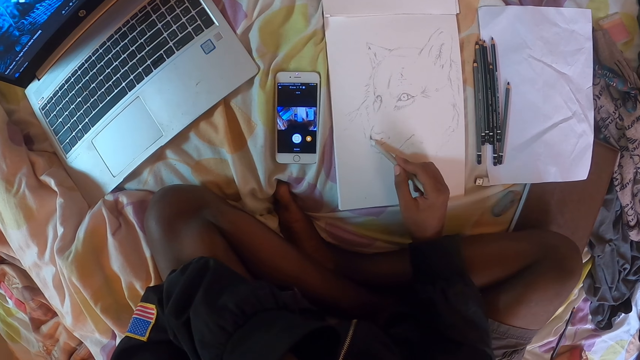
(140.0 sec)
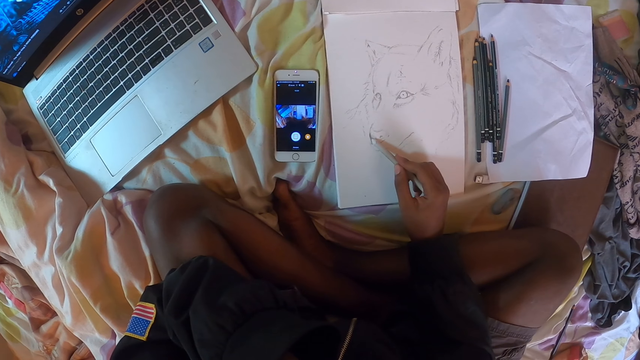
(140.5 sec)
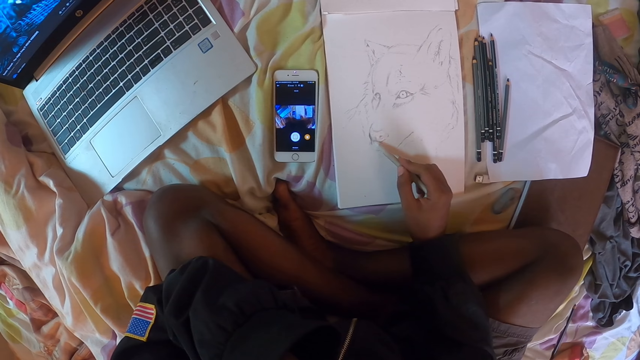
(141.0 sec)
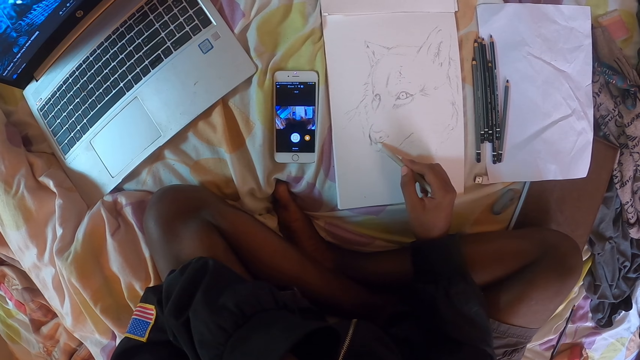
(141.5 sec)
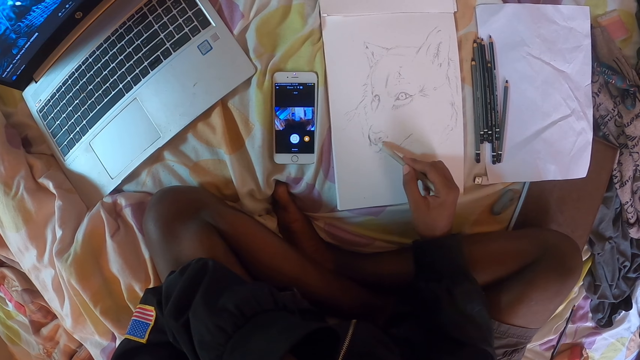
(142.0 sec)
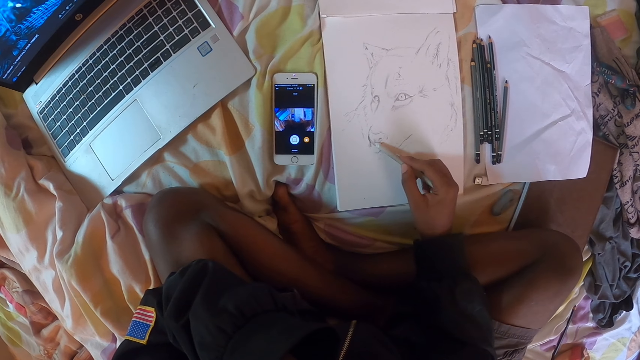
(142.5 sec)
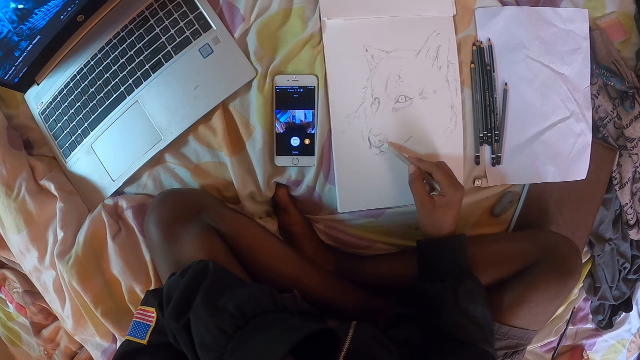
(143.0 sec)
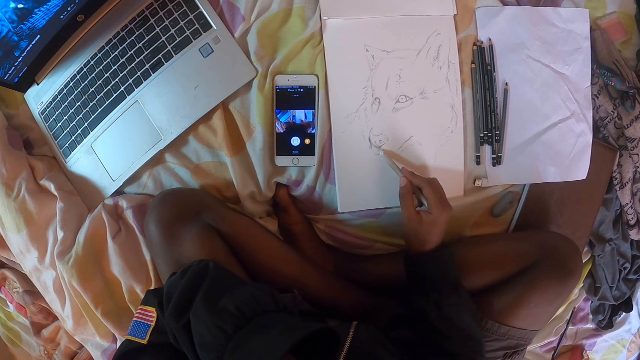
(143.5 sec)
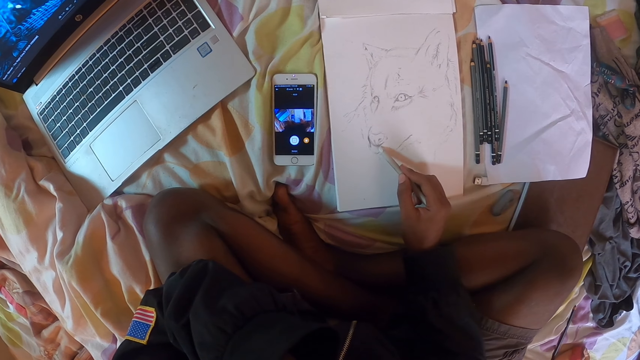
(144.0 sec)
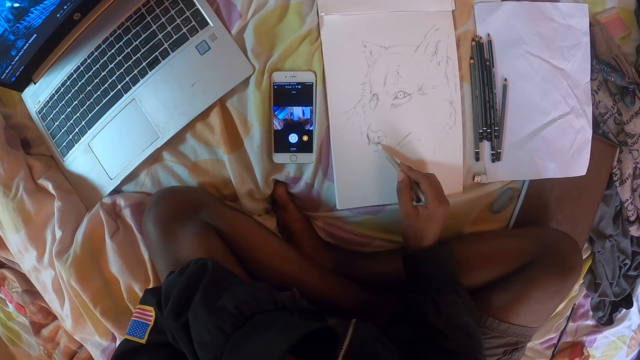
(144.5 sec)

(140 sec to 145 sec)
The camera wearer shades the picture drawing with the color pencil on the drawing book.

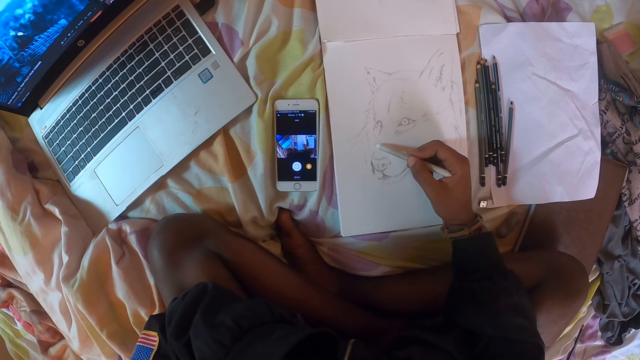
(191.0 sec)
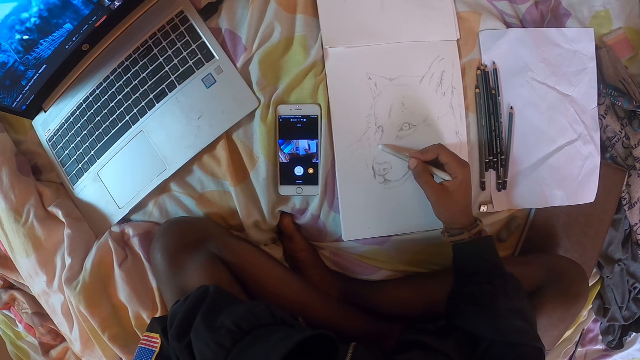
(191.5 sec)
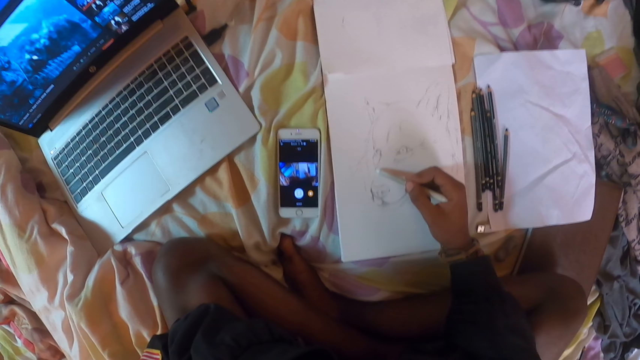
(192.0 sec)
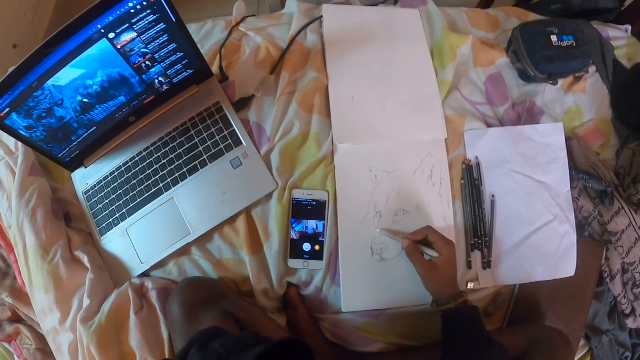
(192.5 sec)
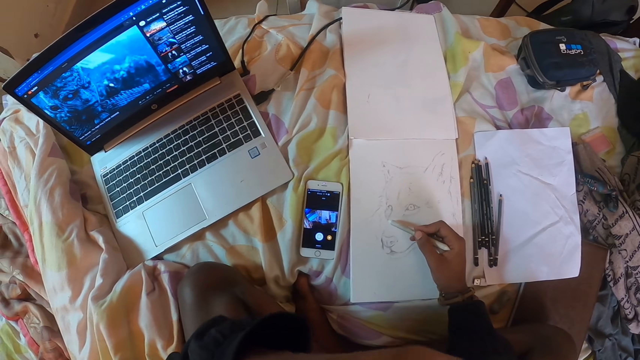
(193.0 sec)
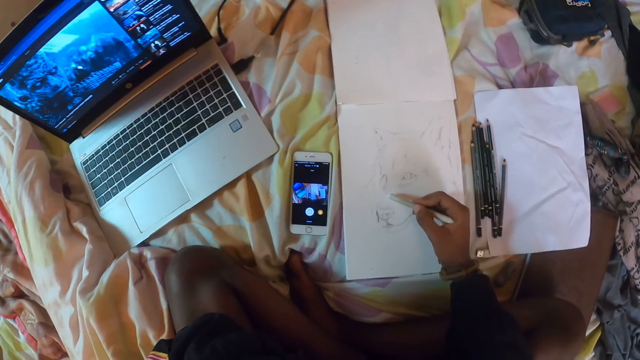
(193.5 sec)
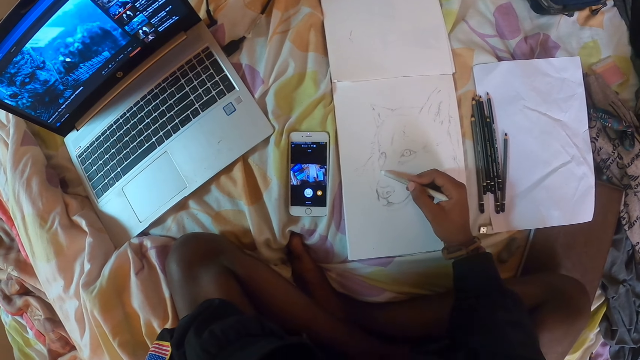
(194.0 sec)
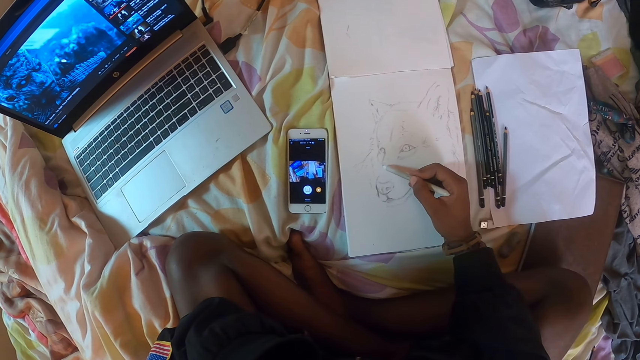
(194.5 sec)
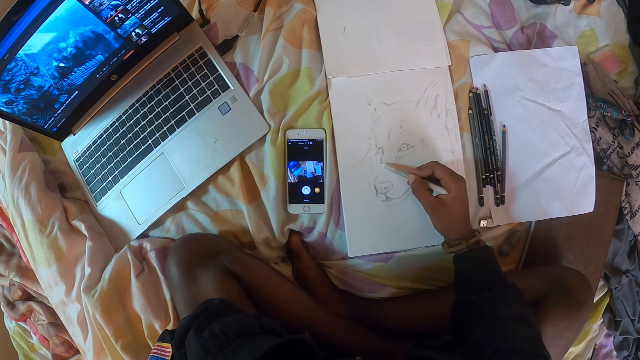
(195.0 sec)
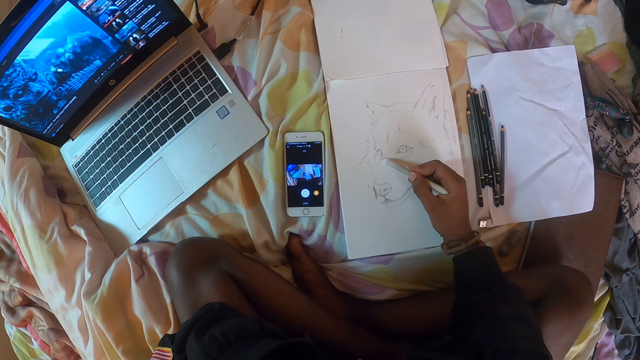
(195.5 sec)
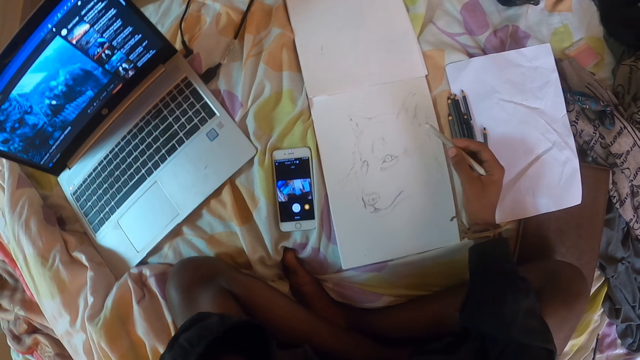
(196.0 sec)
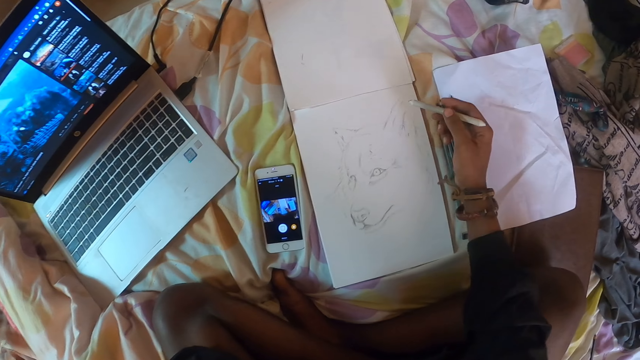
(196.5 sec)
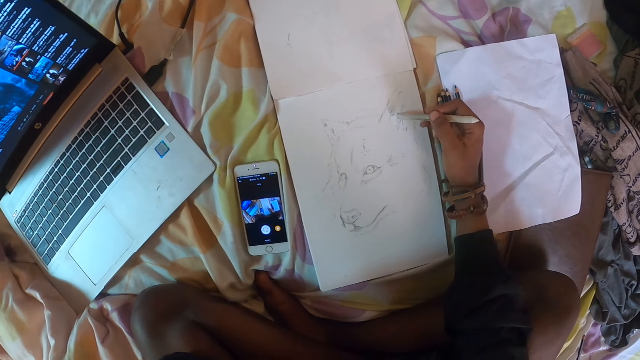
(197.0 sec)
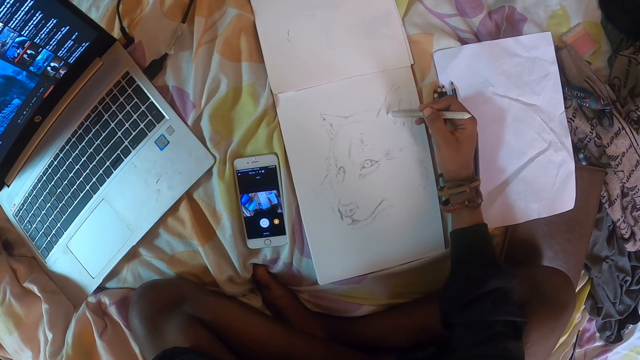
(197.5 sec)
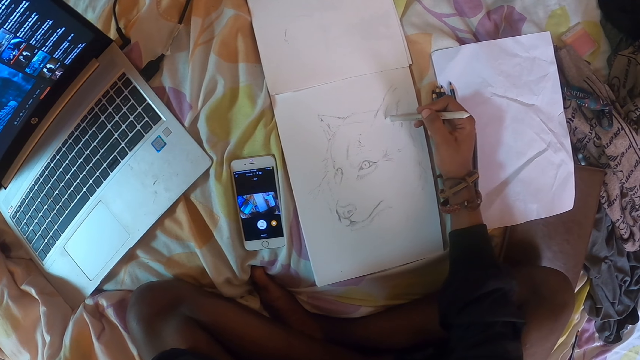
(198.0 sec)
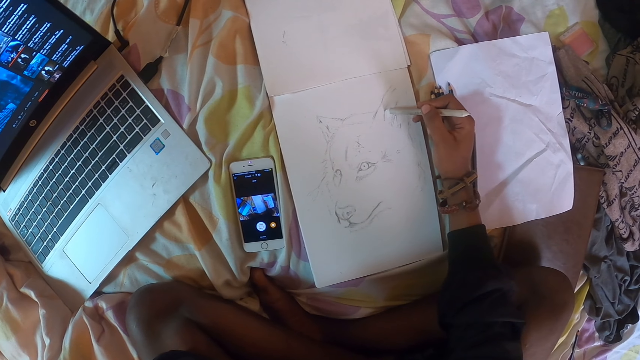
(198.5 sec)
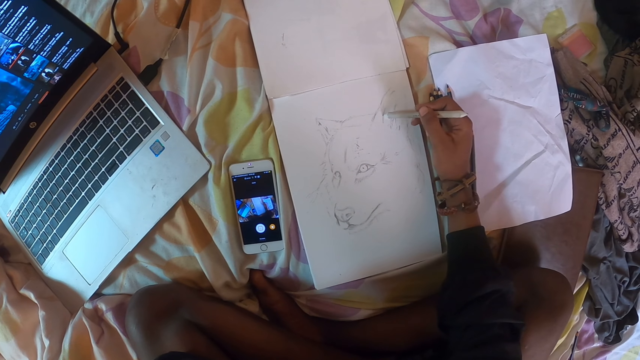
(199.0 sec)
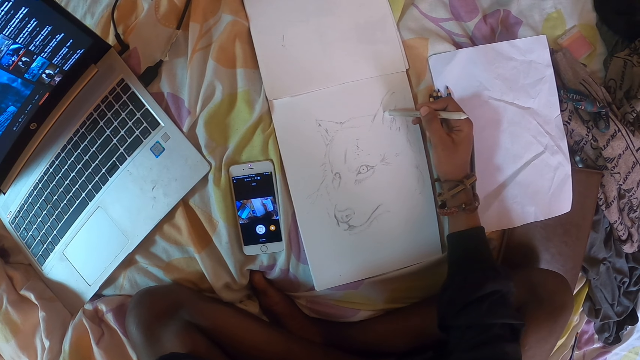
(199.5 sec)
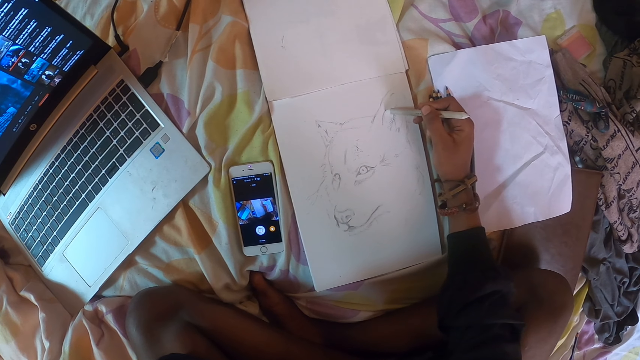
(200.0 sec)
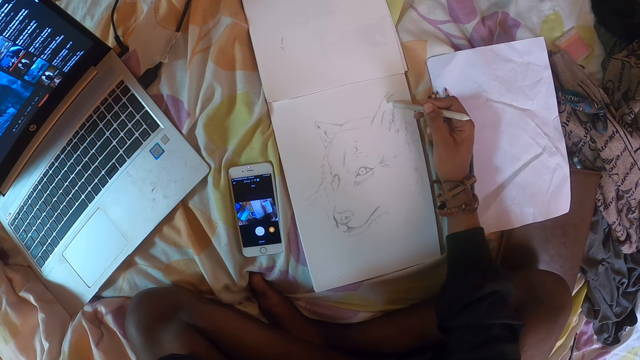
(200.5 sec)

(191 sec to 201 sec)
The camera wearer moves the left hand. They shade the picture drawing with the color pencil on the drawing book.

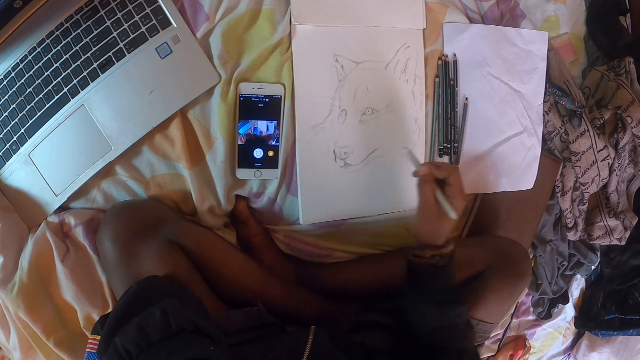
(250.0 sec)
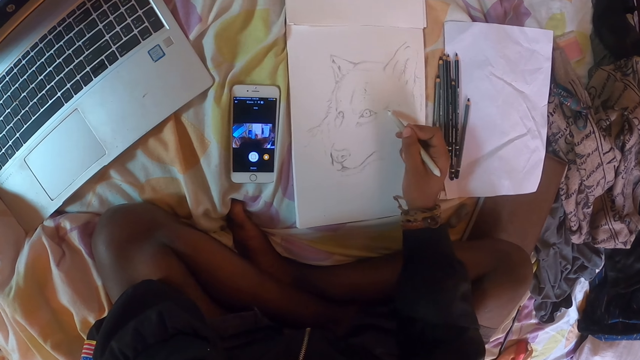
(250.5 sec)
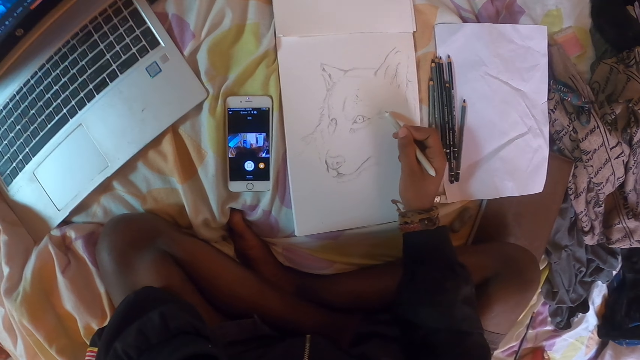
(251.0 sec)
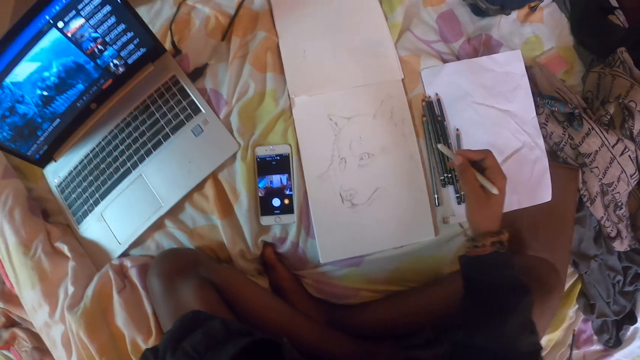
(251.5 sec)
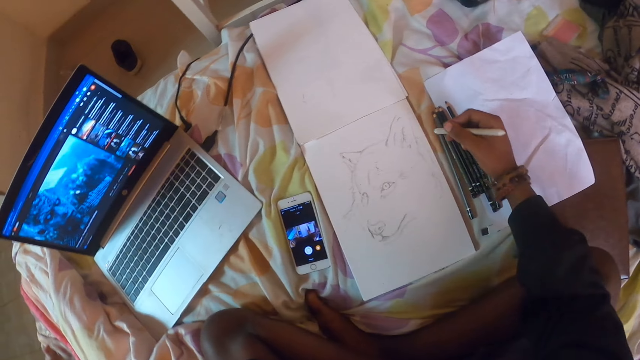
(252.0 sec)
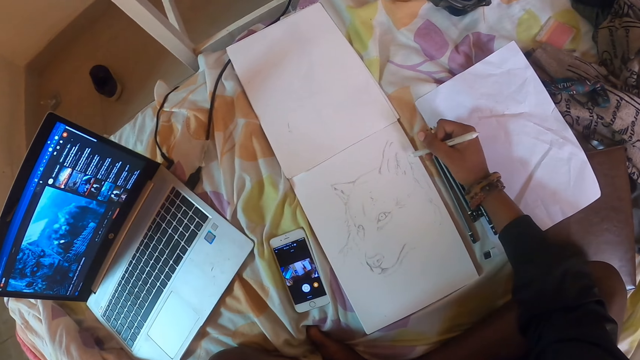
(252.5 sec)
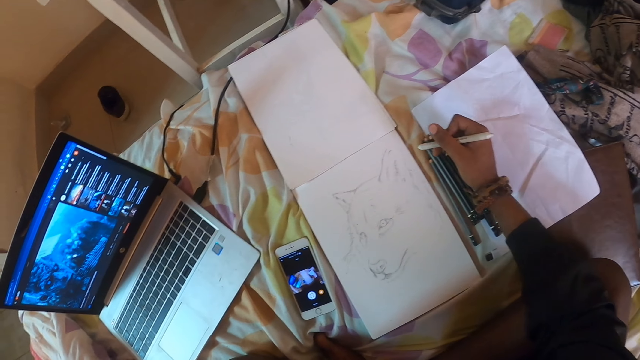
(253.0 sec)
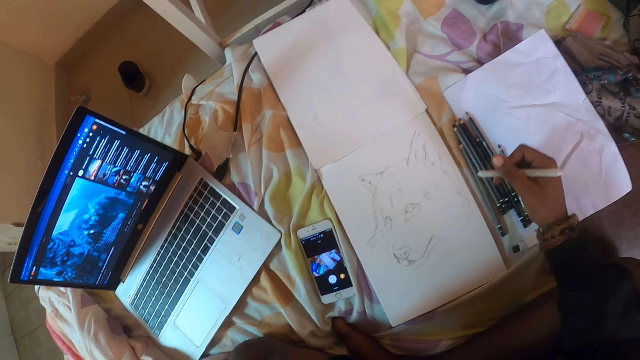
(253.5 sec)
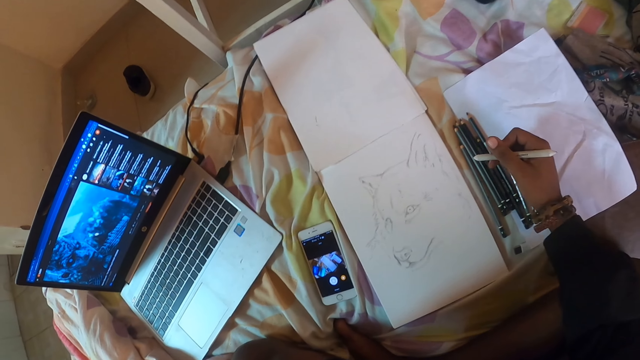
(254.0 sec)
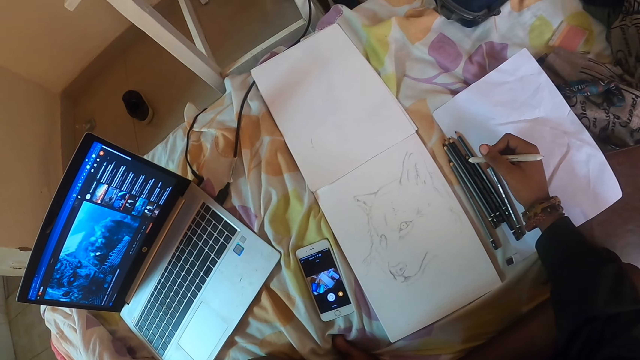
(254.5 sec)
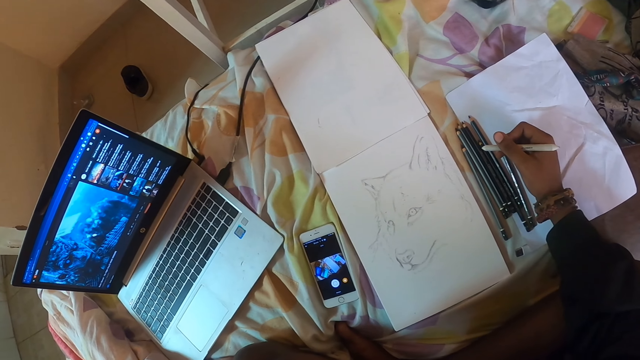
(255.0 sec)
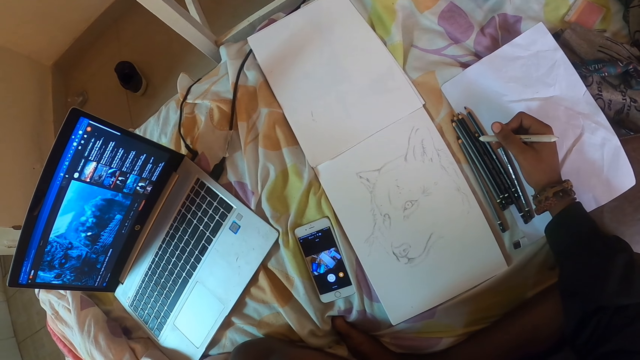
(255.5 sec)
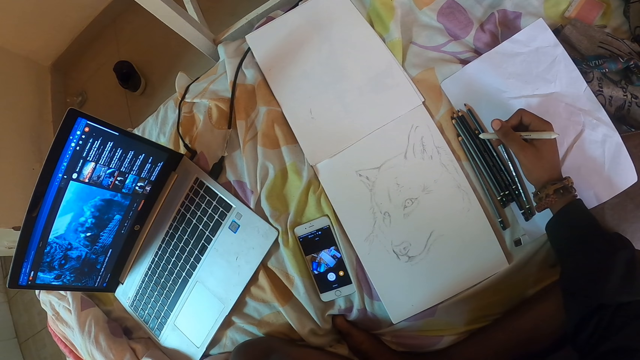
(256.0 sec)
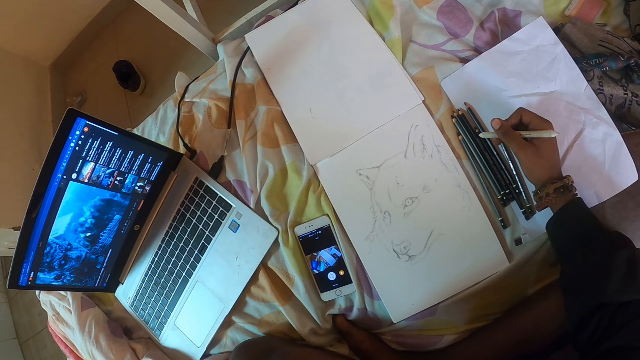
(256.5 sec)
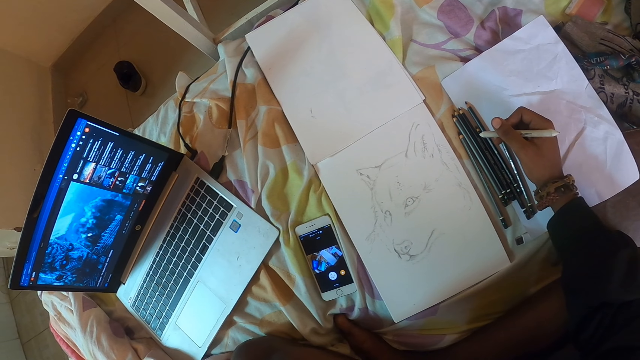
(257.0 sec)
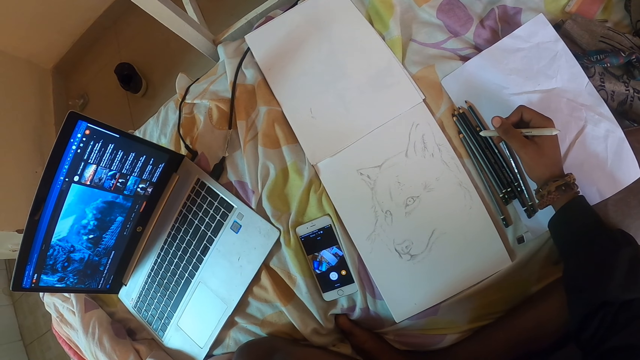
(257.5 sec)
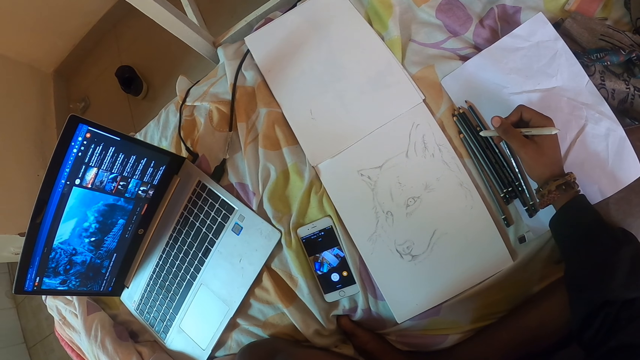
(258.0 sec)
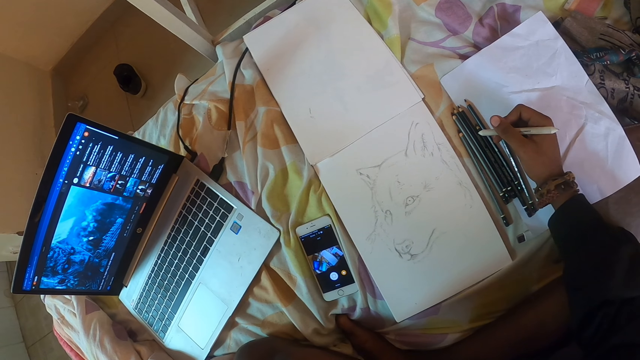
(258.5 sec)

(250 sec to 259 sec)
The camera wearer holds the color pencil with his right hand. He stares at the picture drawing.
